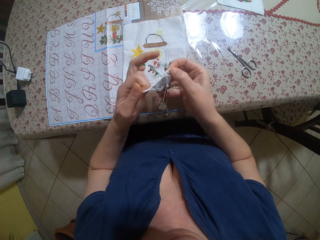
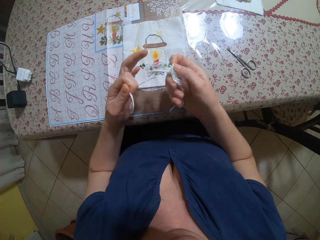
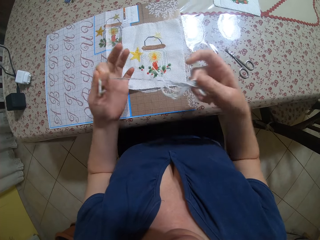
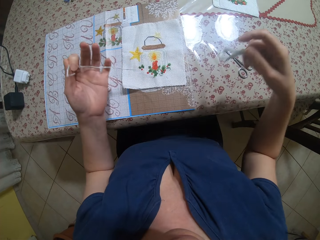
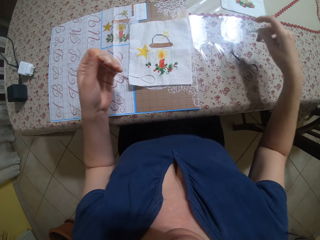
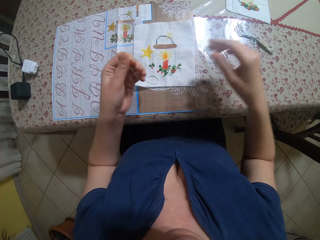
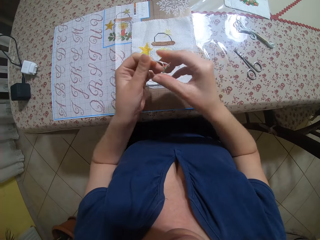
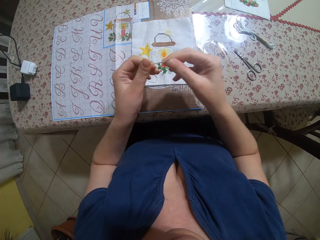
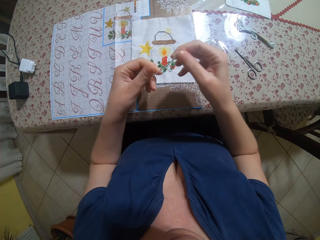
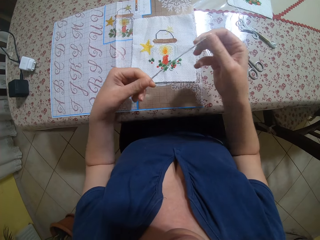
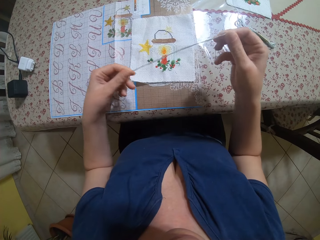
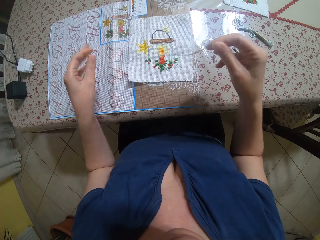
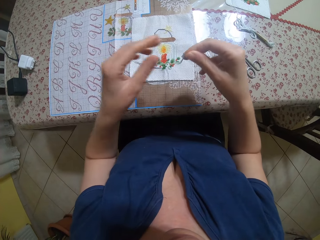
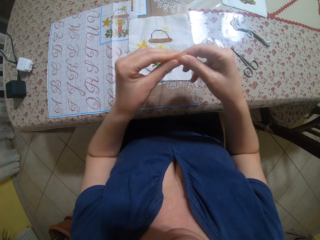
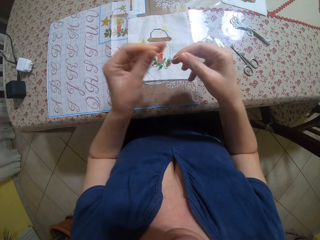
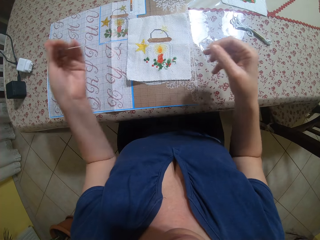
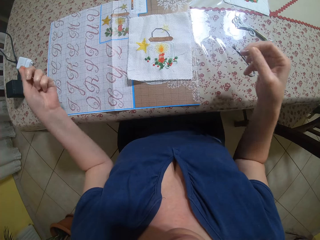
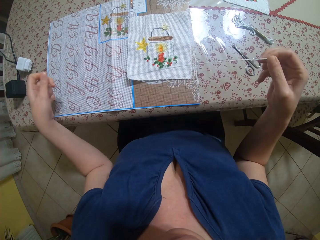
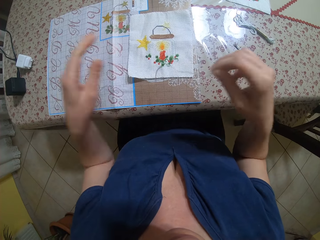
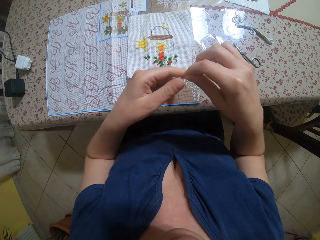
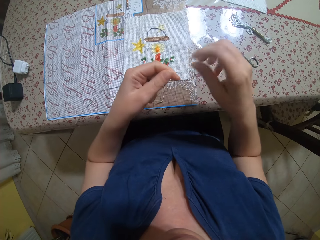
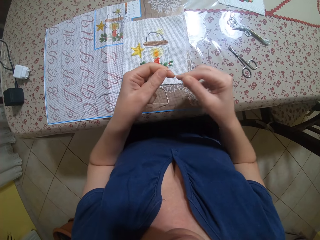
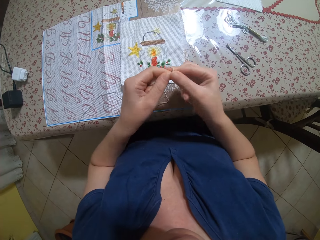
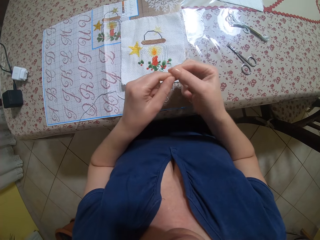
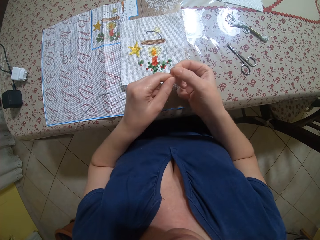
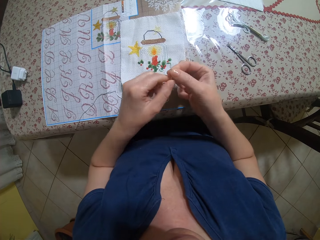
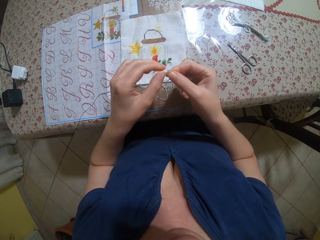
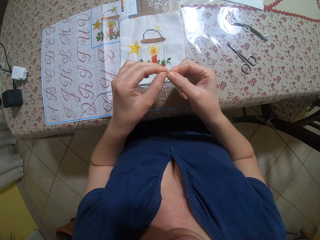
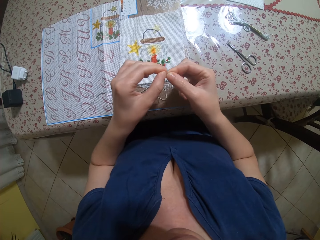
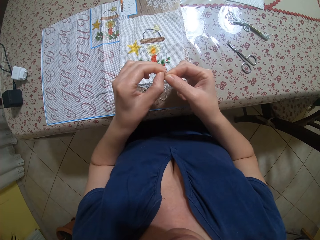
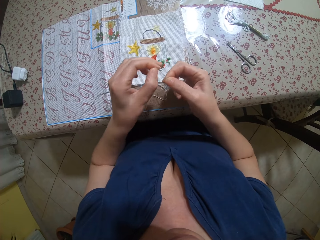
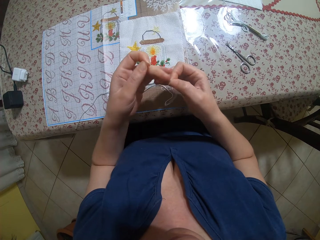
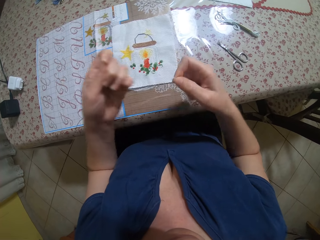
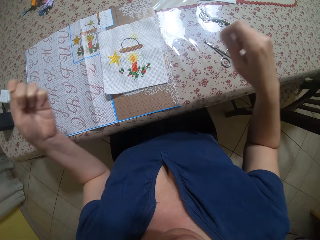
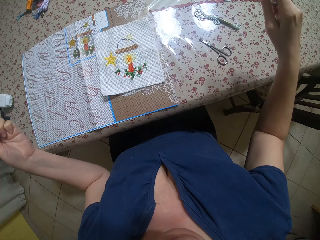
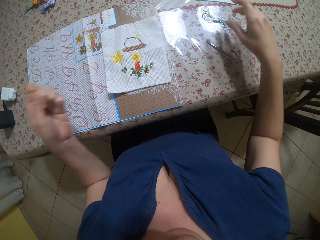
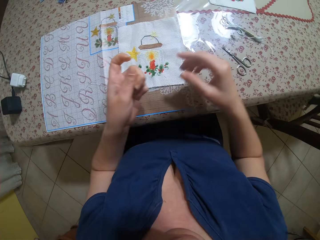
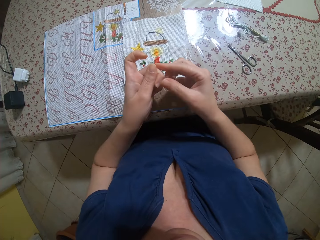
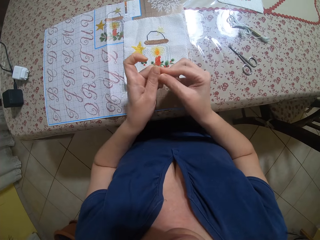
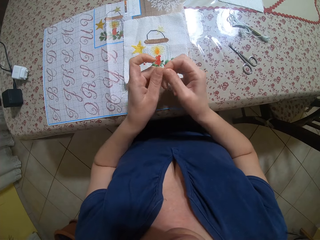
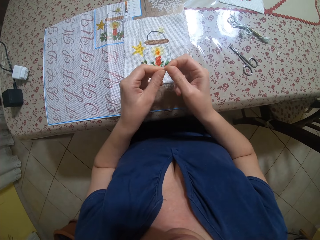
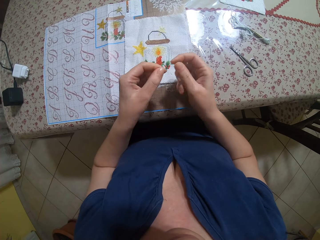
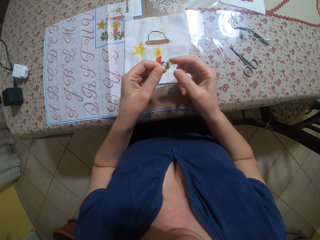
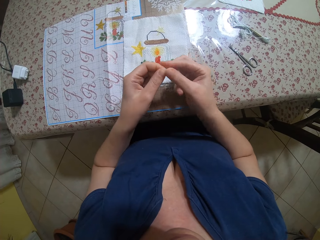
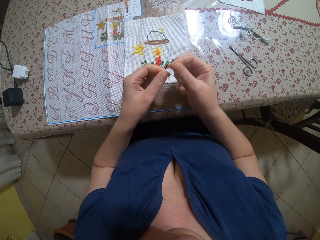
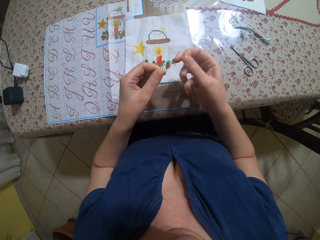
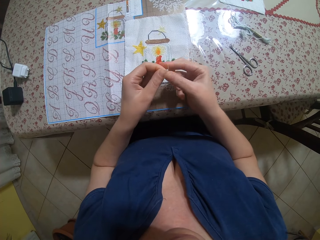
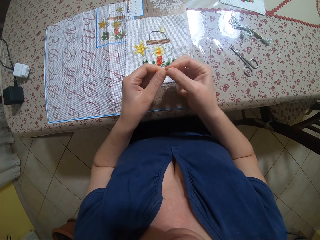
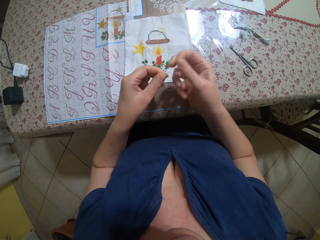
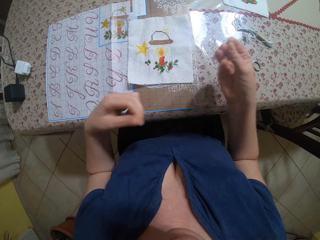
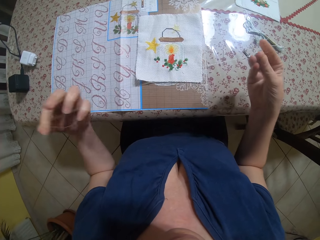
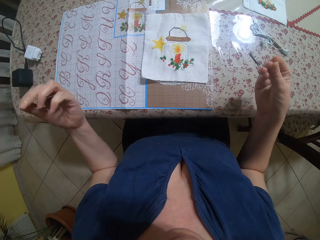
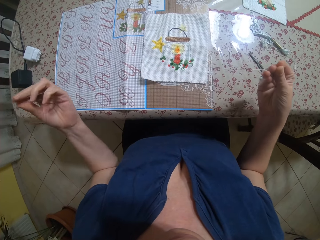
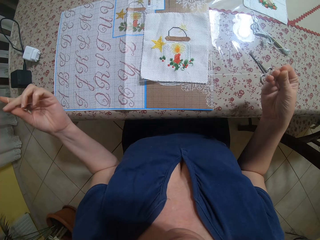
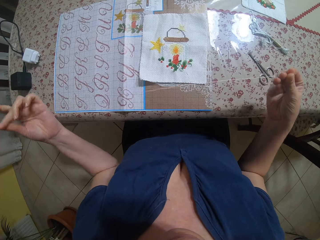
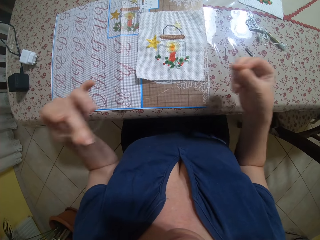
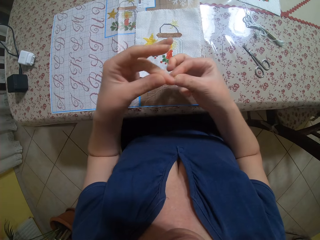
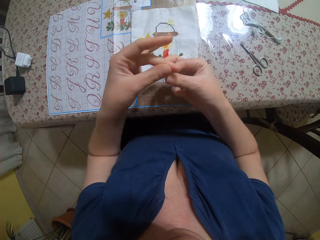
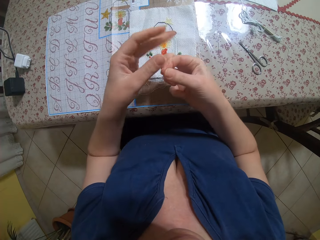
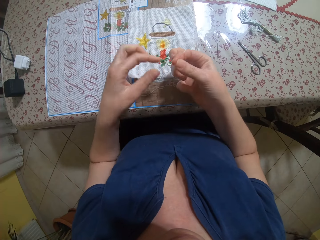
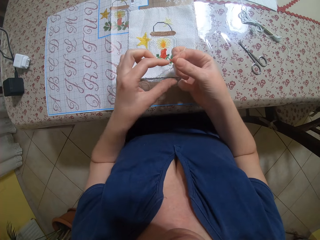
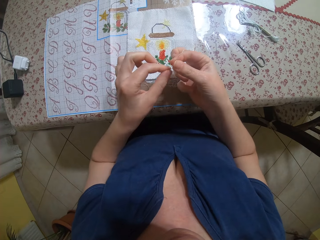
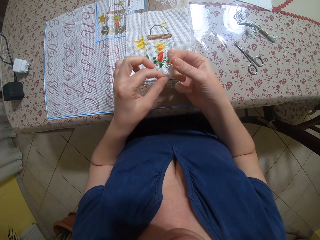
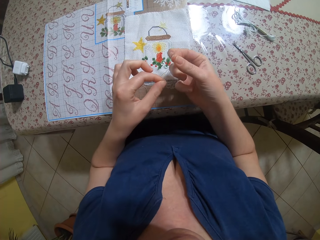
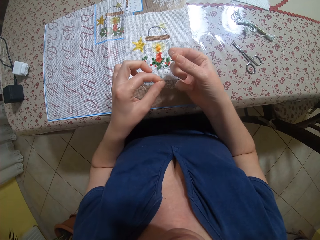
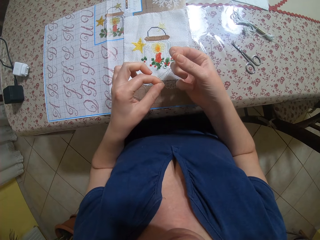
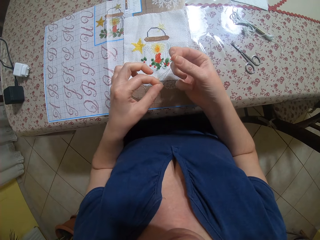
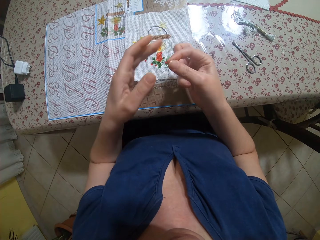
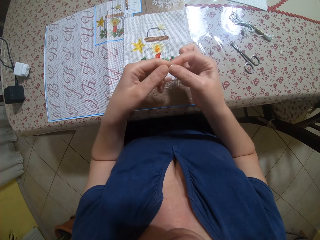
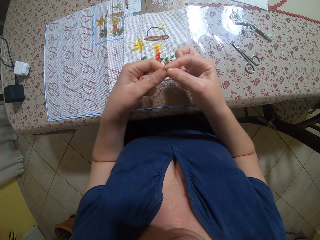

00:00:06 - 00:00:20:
The camera wearer drops down the rope on her right hand. She straightens the piece of rope with both hands. She pulls the thread with both hands. She adjusts the piece of rope.

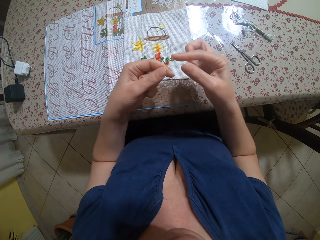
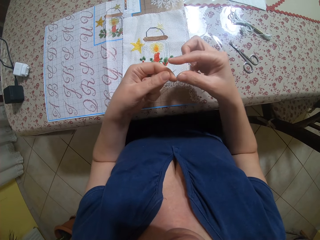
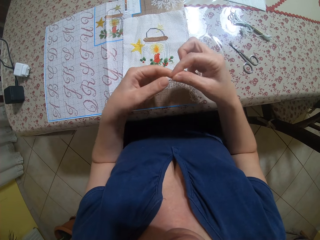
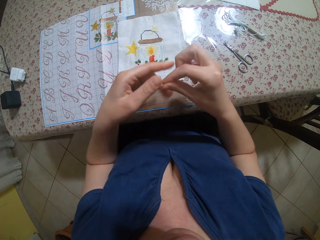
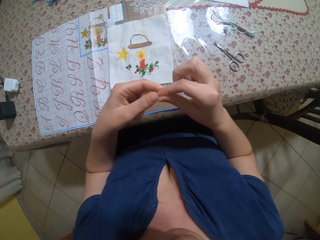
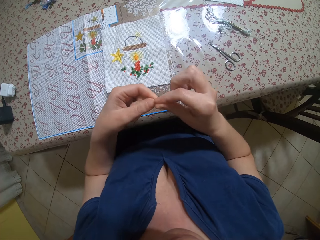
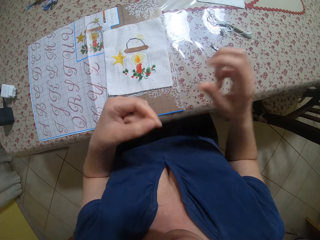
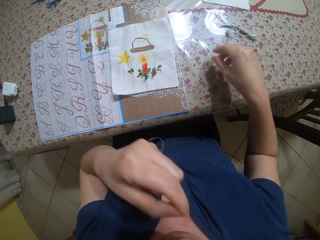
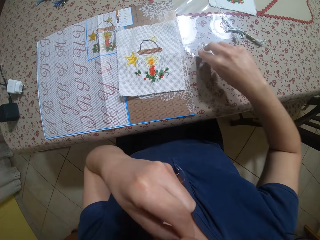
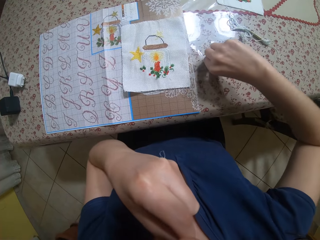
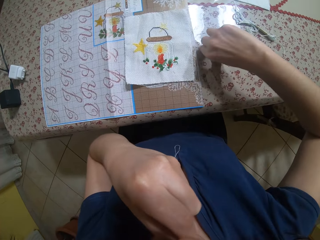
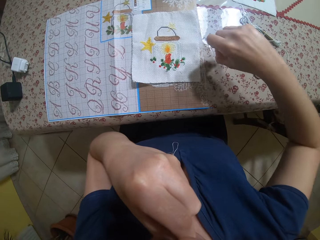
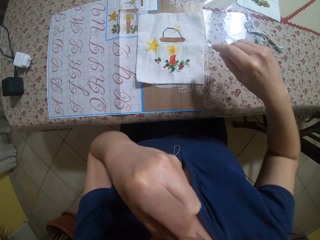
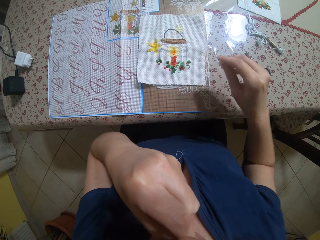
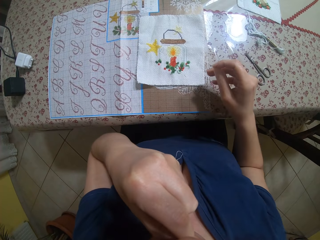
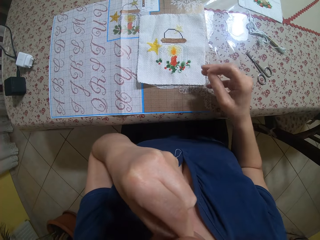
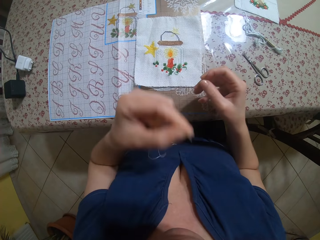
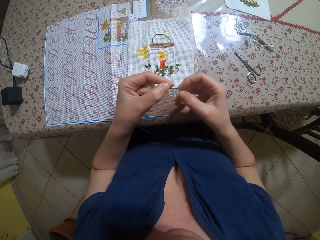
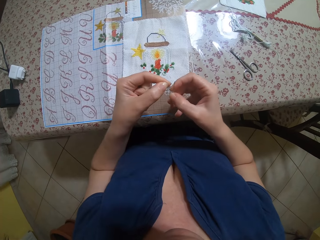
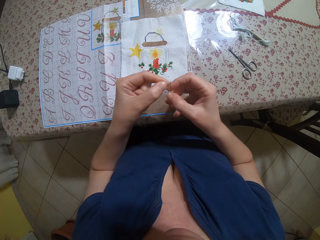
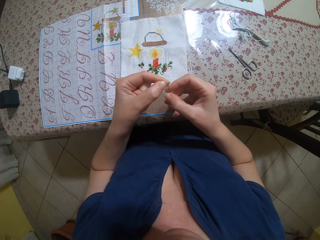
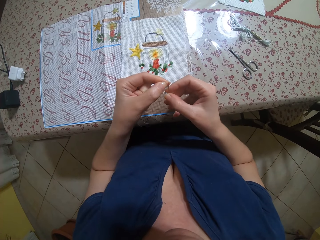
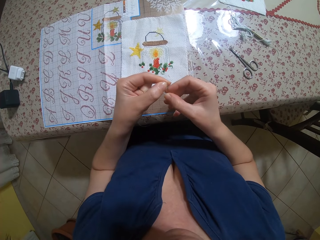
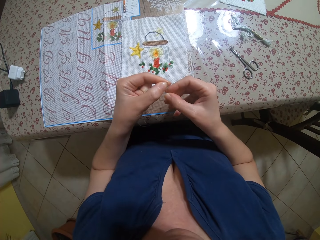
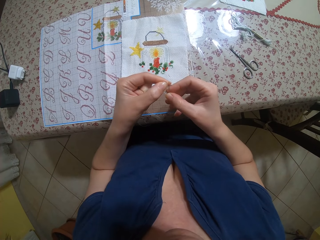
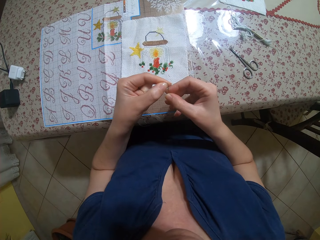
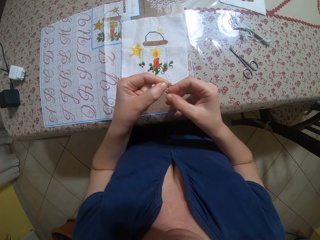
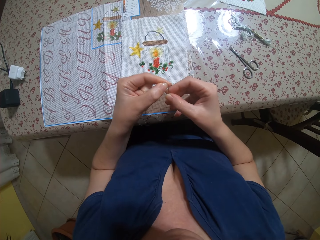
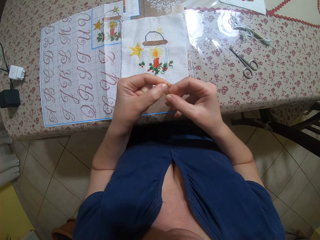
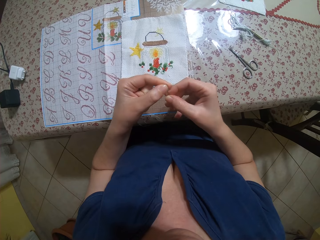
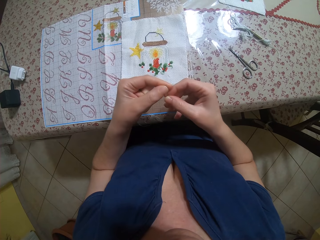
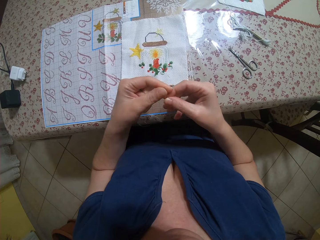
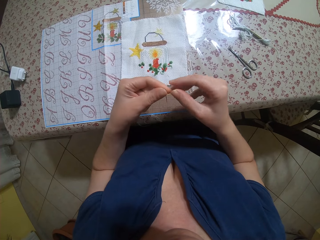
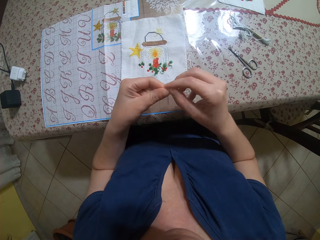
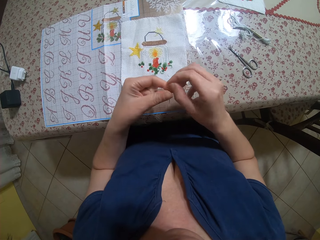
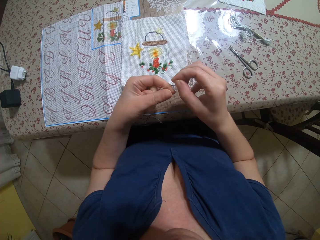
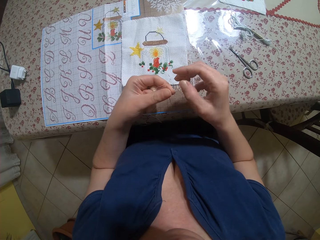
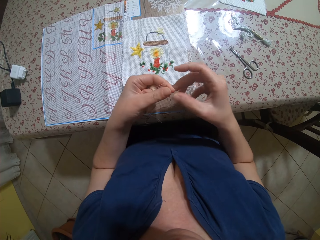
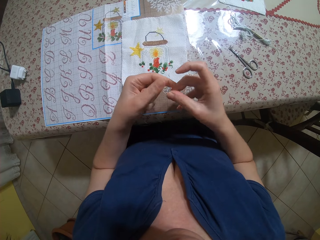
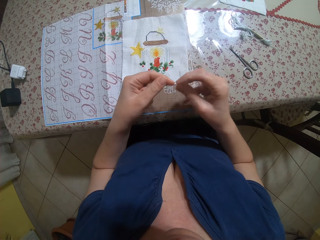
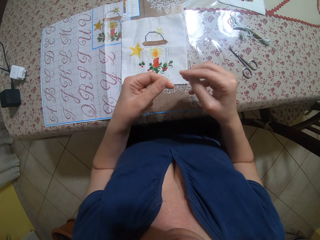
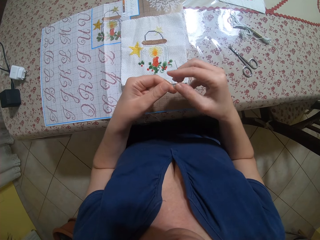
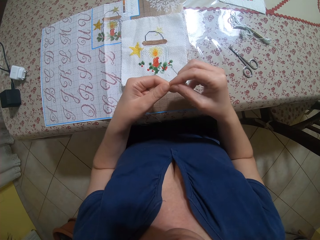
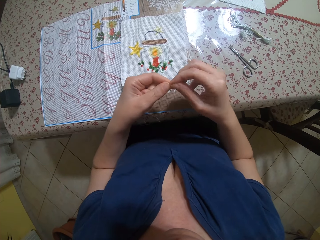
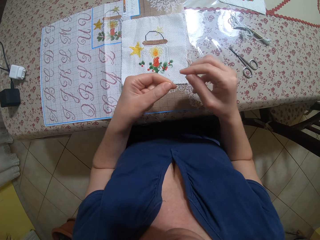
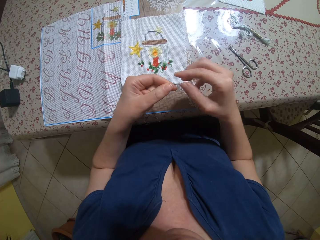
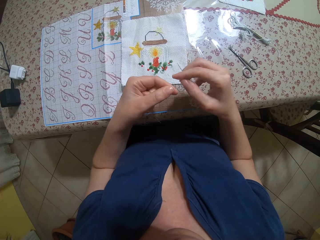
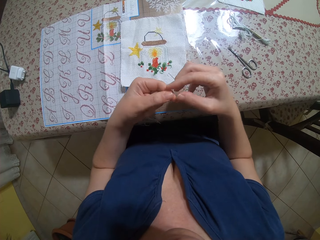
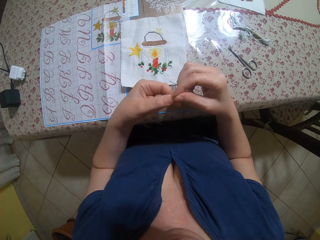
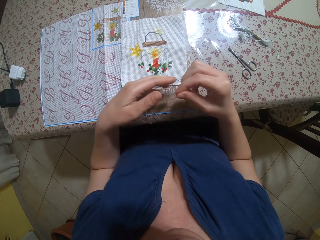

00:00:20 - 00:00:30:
The camera wearer picks up a sewing needle with her right hand. She puts the thread in the sewing needle with both hands. She adjusts the thread on her hands.
